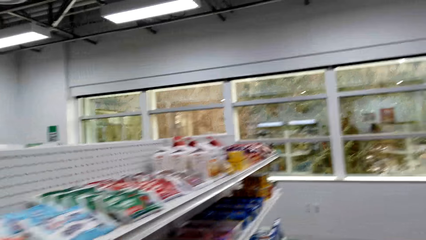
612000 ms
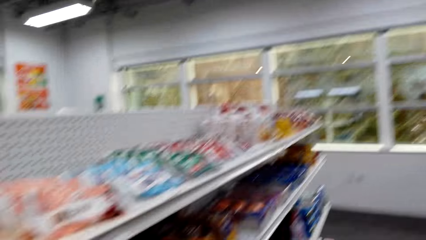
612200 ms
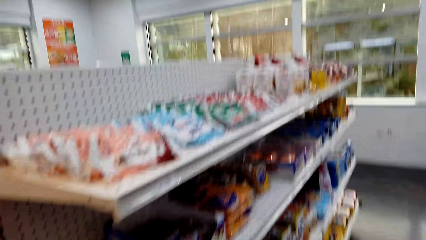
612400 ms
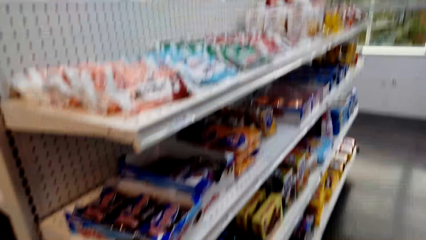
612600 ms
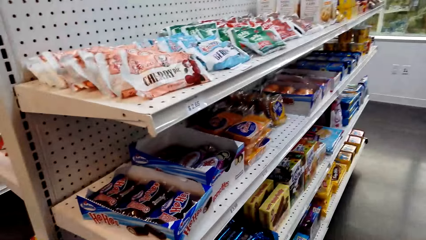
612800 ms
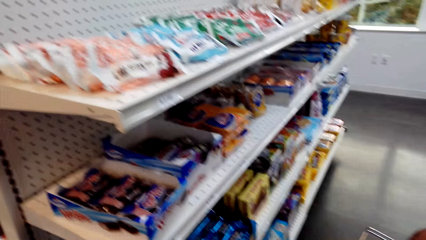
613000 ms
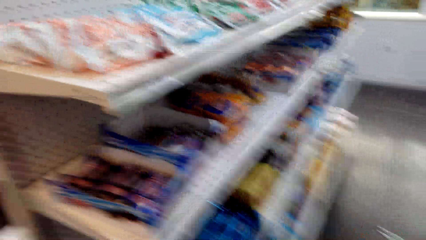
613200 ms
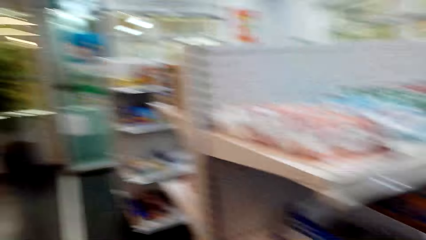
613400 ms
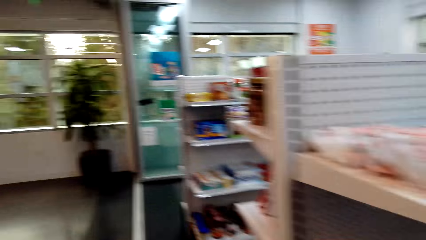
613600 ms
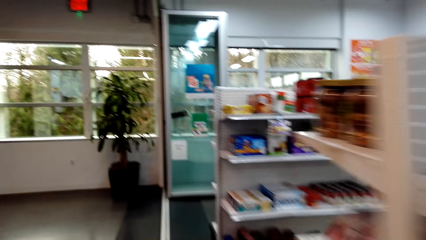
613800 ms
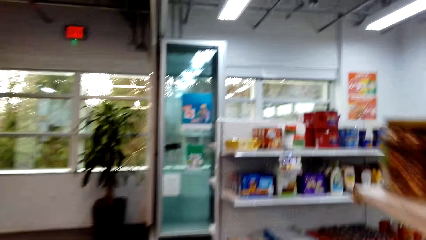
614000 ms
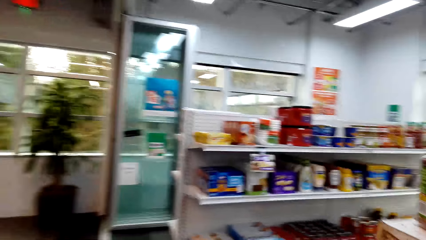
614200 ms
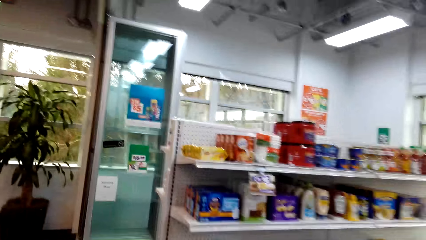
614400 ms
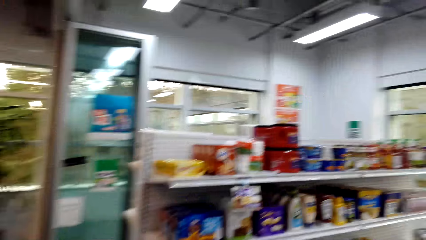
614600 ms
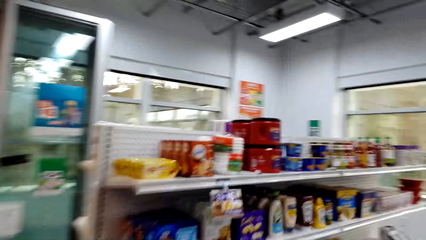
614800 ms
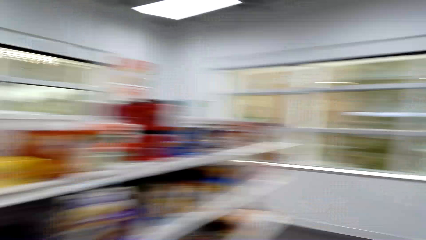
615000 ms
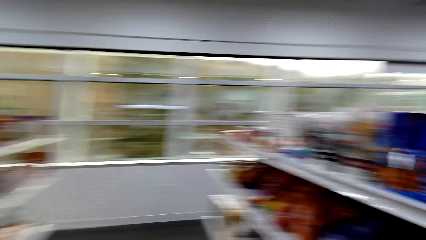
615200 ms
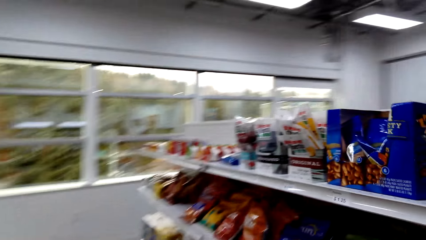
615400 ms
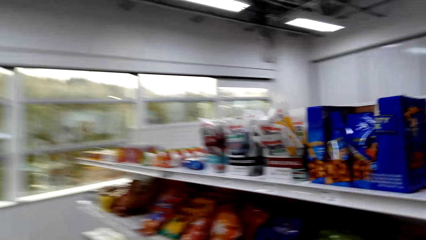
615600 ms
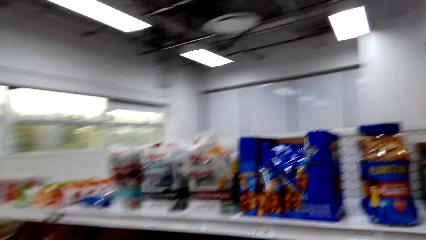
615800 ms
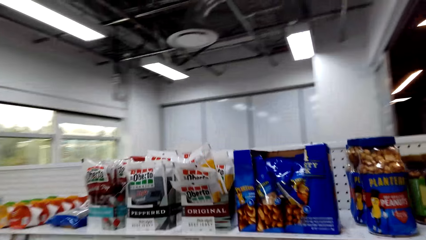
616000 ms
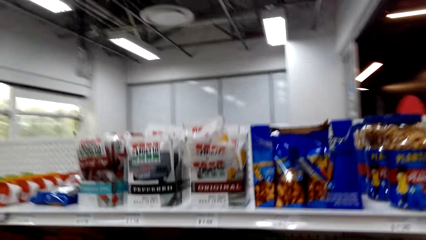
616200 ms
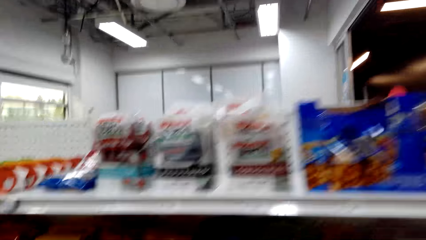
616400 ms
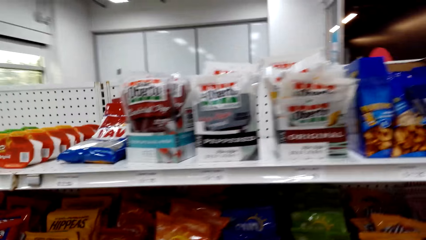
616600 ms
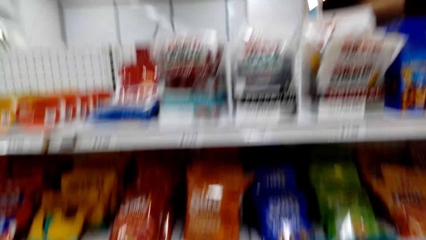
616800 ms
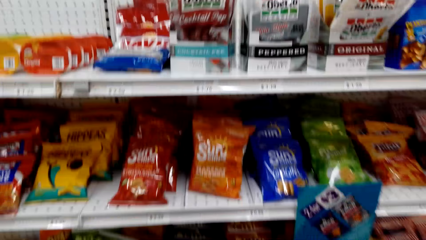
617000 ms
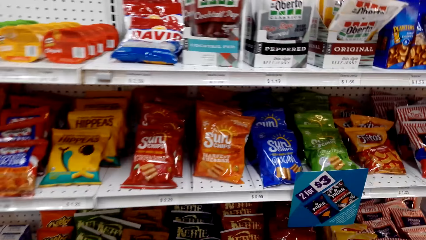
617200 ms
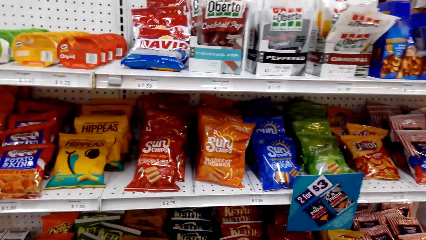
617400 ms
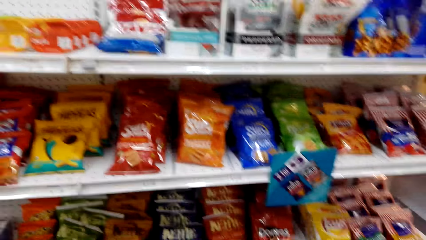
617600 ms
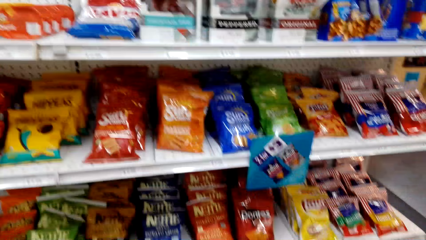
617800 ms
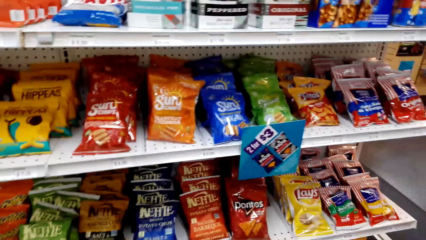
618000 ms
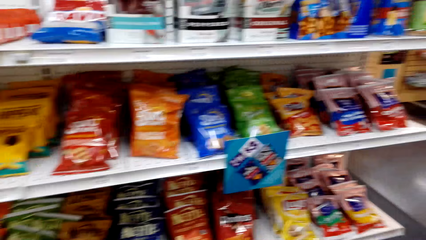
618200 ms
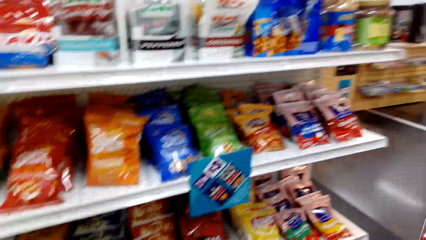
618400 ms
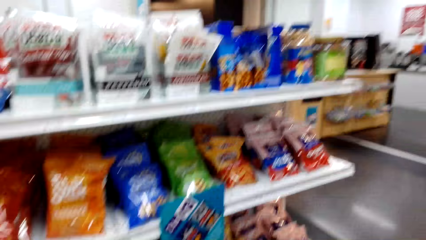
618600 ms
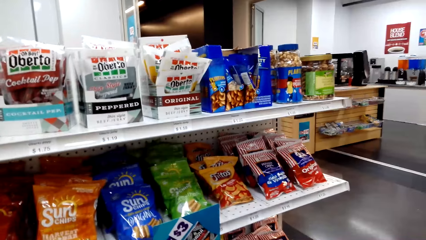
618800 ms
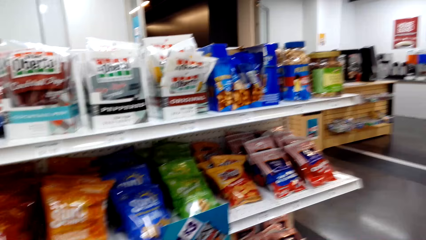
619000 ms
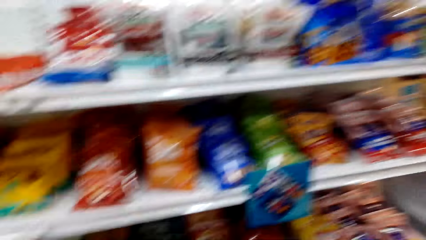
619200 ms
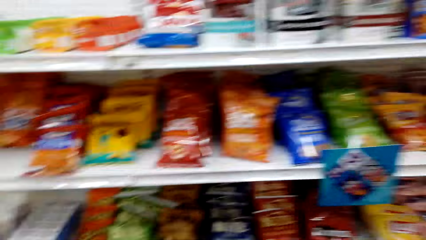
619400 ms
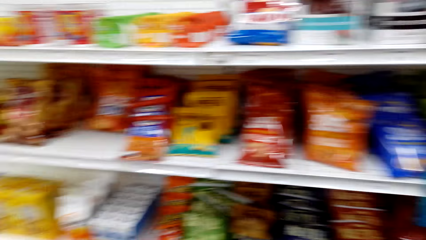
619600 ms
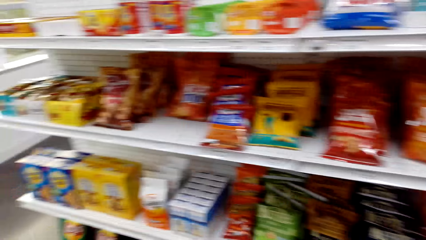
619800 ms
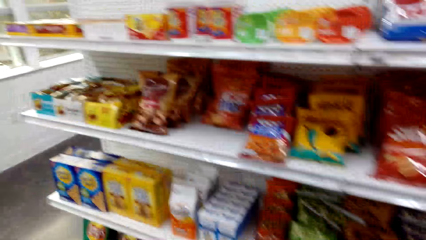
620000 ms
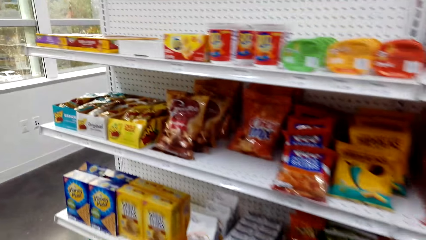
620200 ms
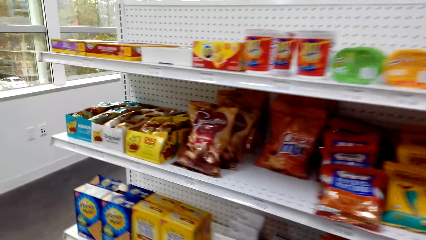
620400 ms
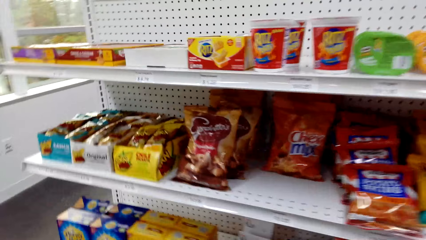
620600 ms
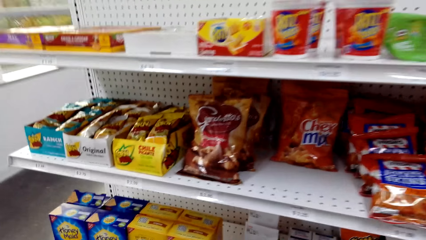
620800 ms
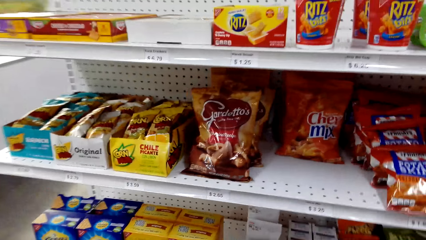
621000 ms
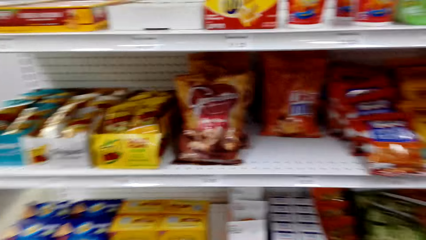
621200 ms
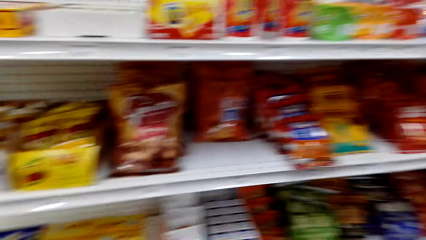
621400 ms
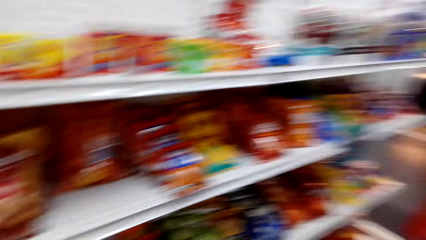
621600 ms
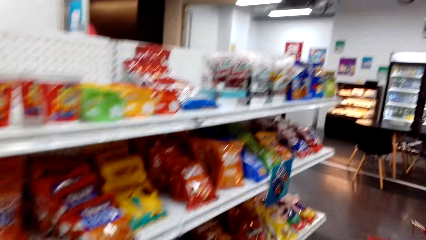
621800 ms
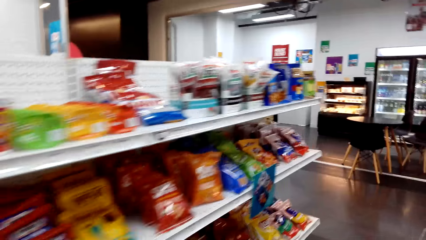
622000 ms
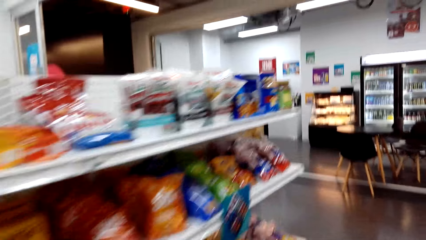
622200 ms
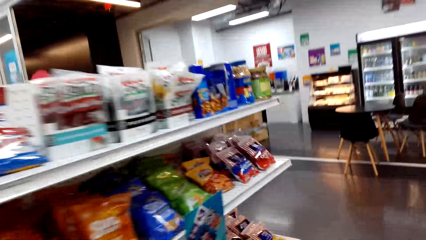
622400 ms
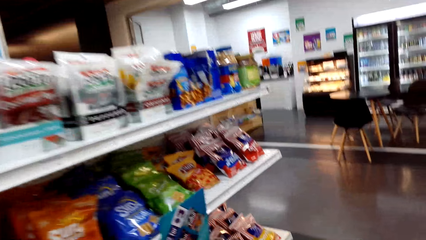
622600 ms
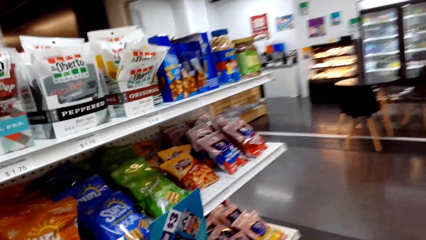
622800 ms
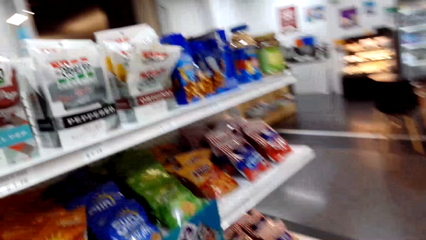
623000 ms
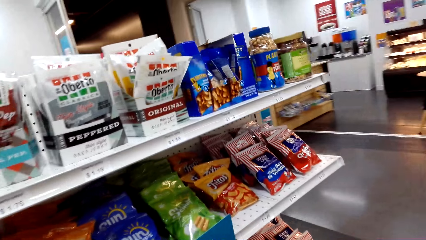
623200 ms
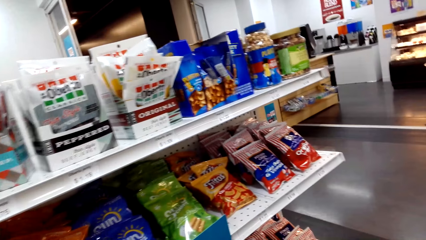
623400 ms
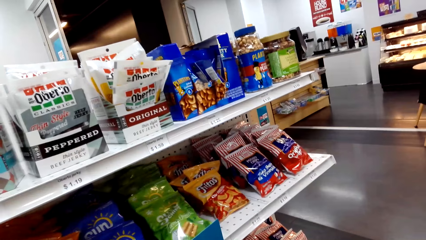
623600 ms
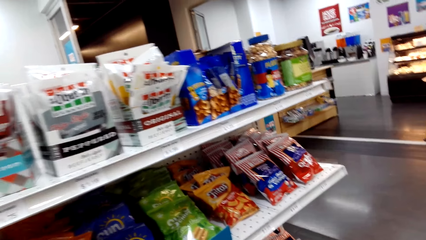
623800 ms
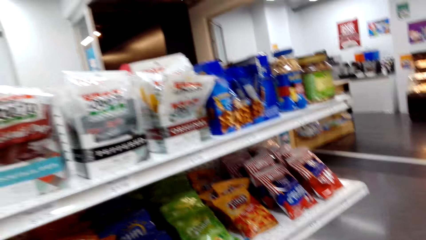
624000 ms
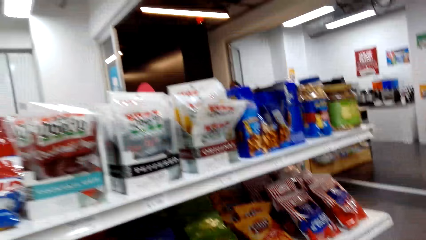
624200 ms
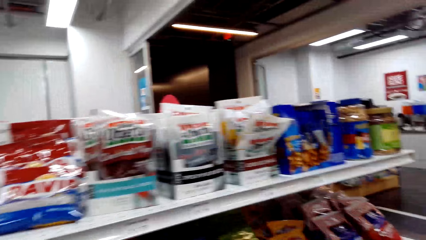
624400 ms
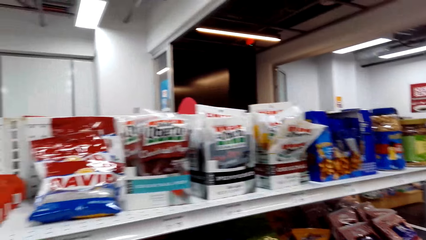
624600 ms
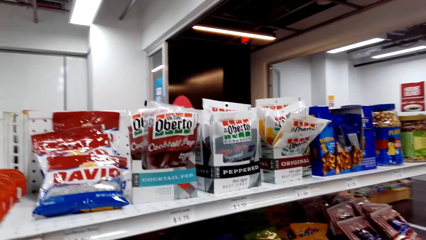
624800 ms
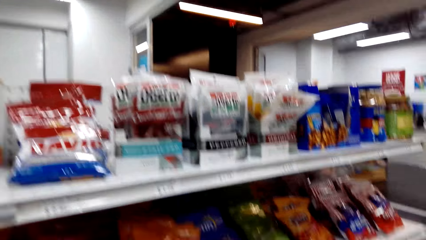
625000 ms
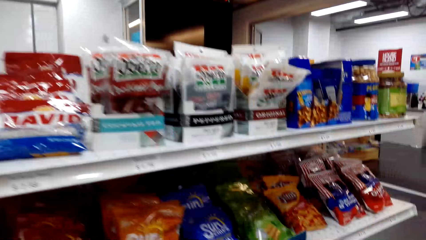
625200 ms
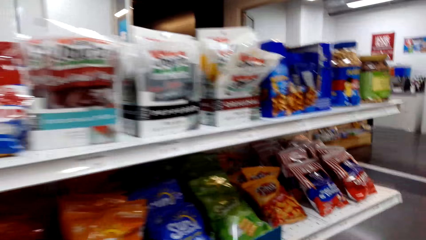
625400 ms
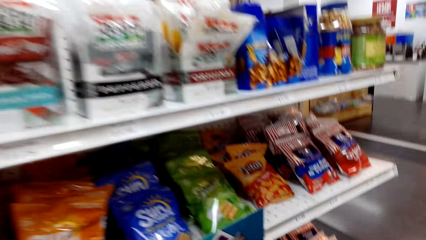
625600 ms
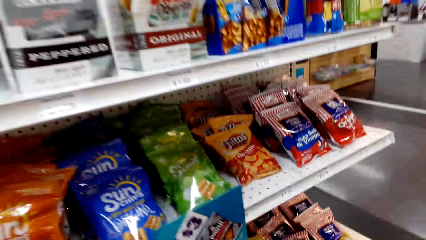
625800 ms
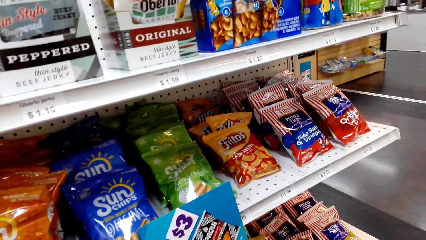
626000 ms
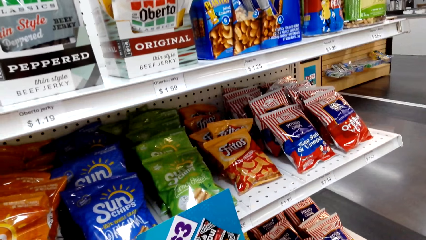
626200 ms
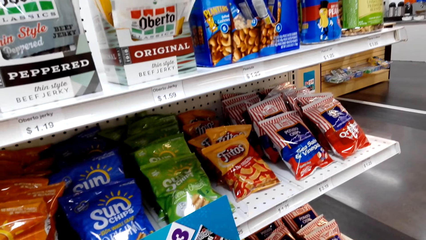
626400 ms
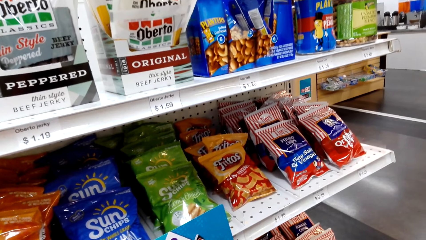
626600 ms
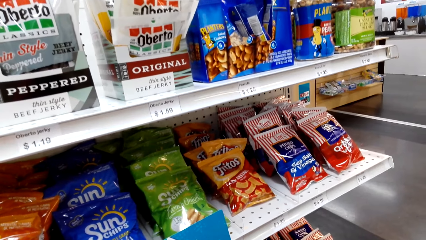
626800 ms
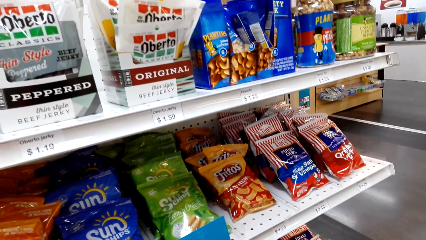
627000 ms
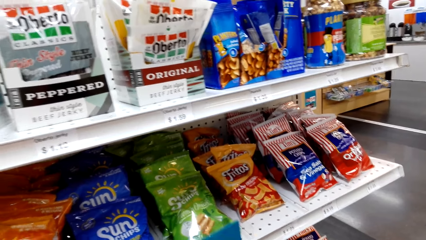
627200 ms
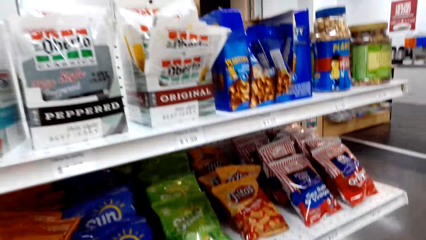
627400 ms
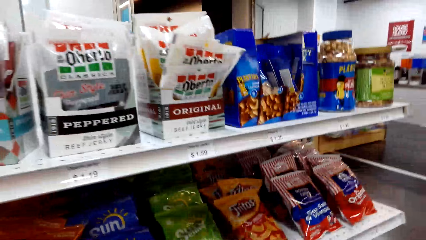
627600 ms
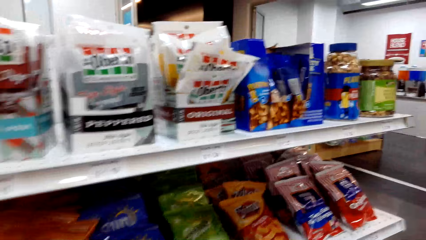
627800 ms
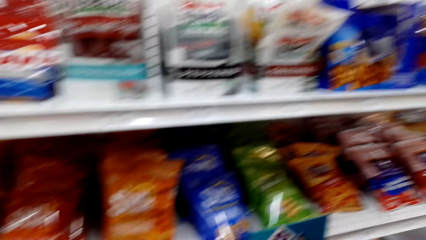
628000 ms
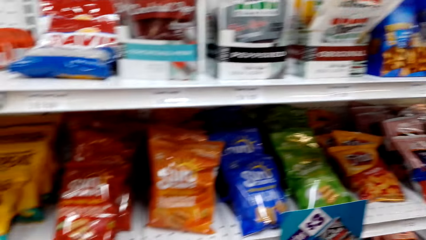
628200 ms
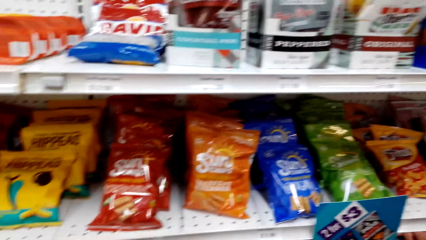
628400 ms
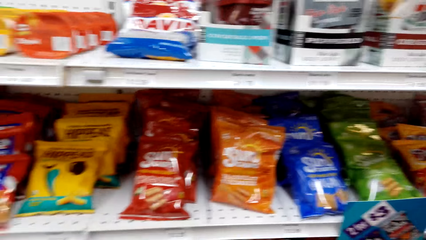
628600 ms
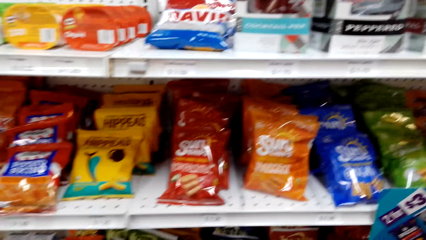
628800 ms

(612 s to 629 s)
The camera wearer walks around the supermarket. They look at items in the shelves.
